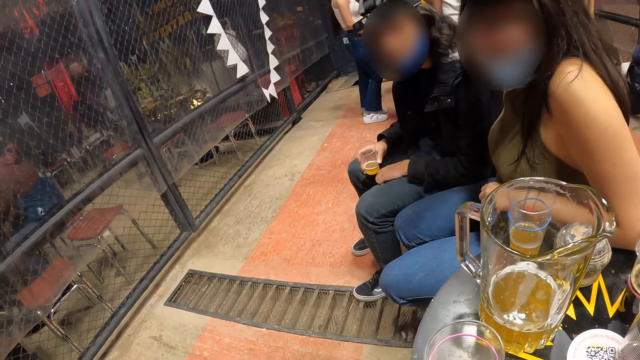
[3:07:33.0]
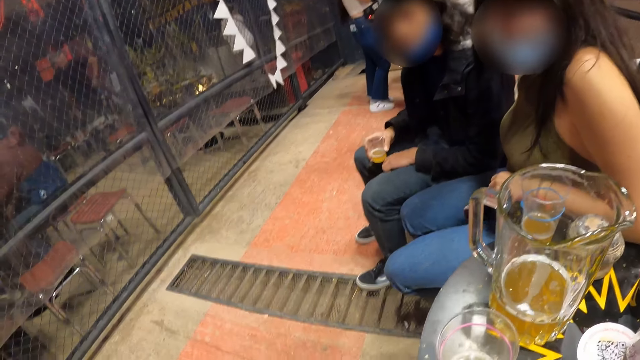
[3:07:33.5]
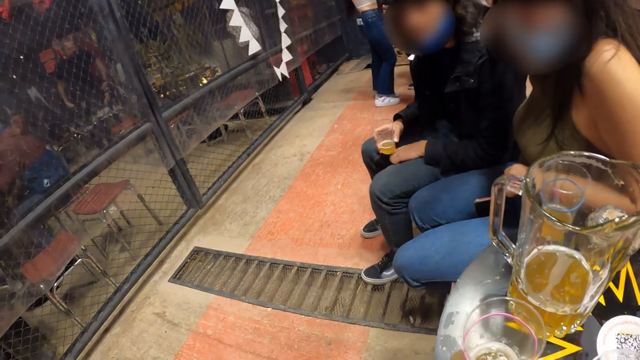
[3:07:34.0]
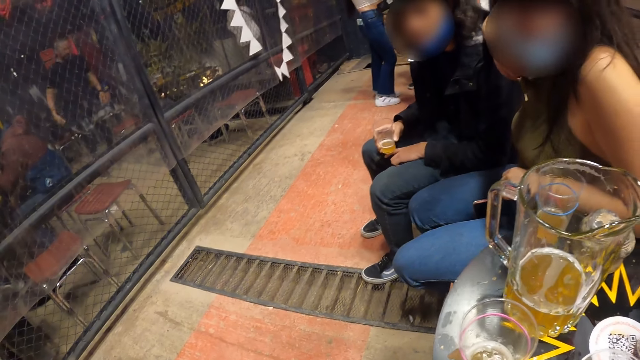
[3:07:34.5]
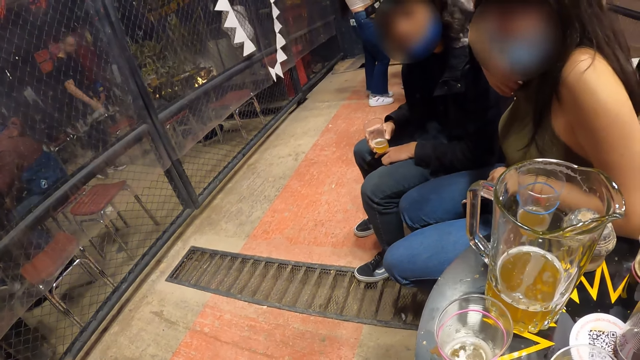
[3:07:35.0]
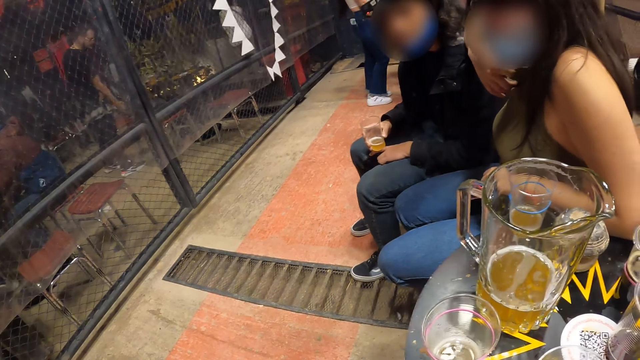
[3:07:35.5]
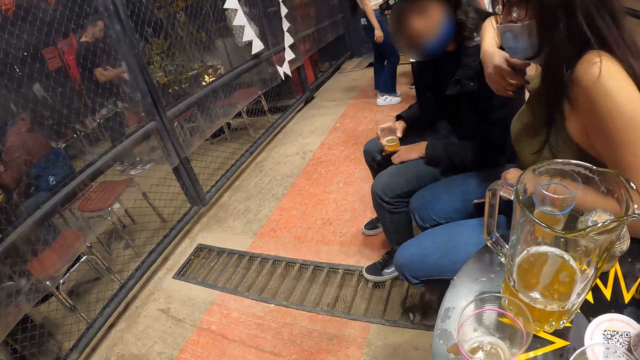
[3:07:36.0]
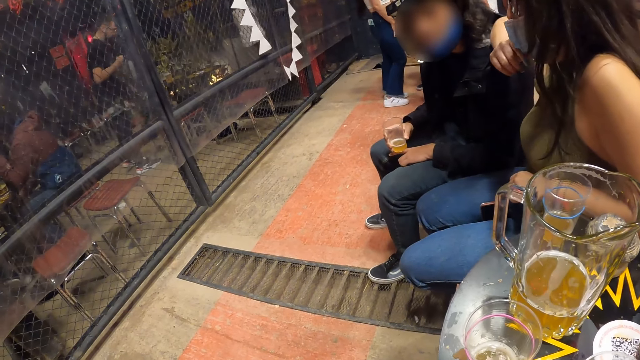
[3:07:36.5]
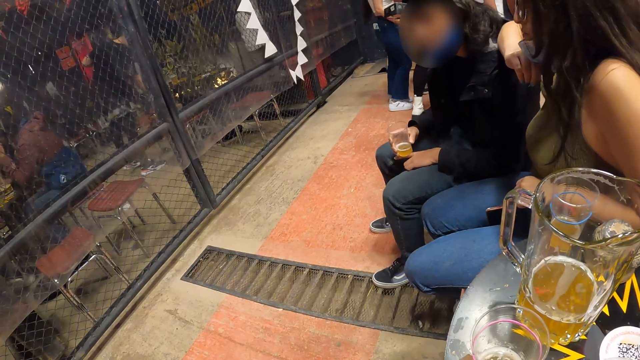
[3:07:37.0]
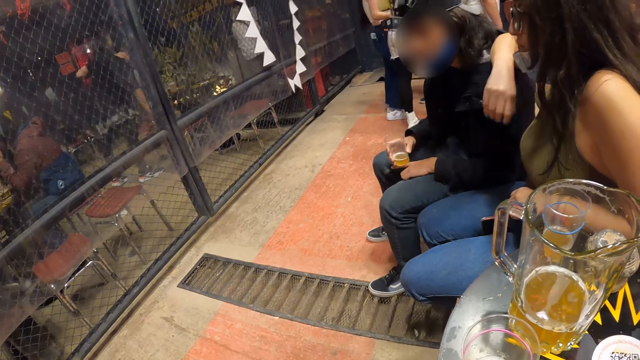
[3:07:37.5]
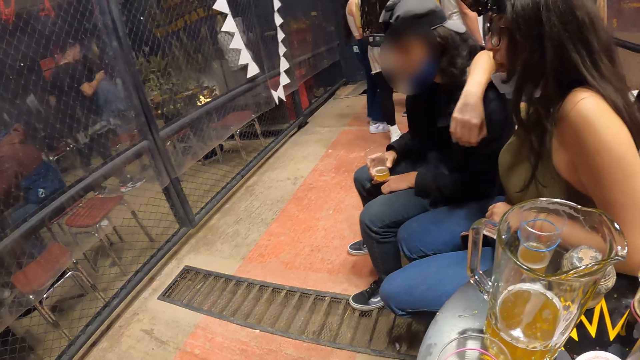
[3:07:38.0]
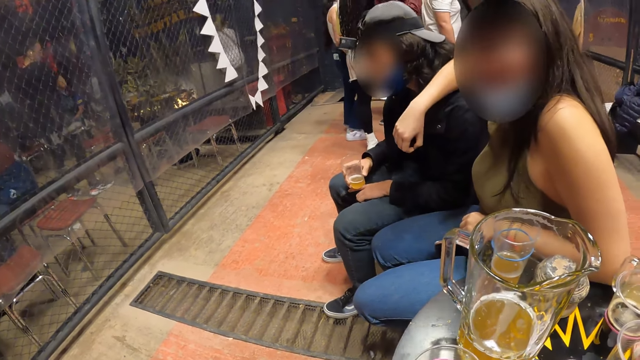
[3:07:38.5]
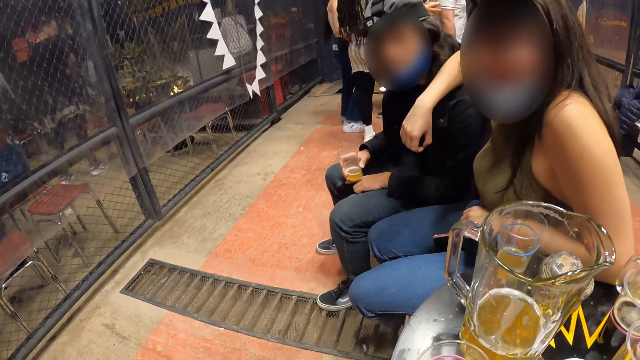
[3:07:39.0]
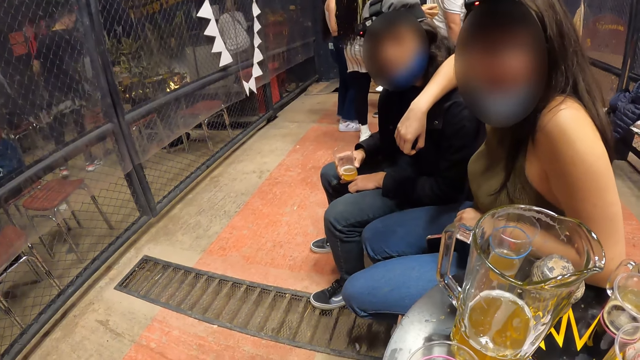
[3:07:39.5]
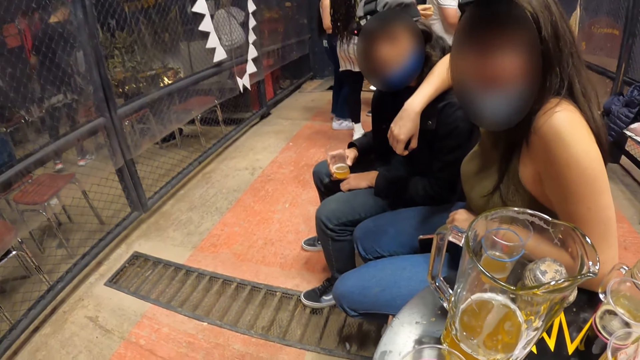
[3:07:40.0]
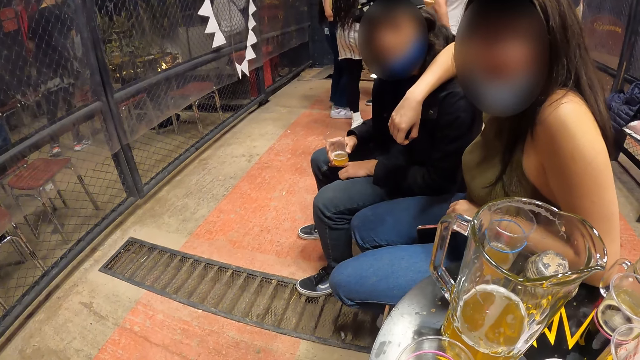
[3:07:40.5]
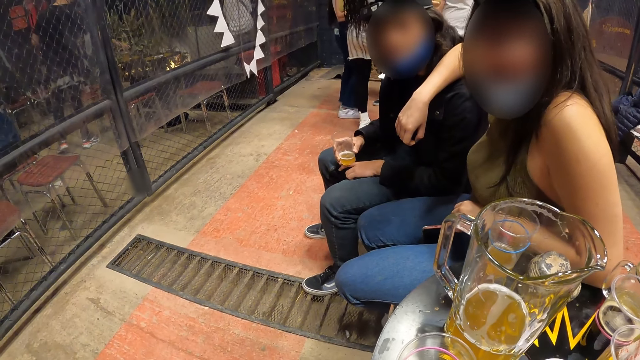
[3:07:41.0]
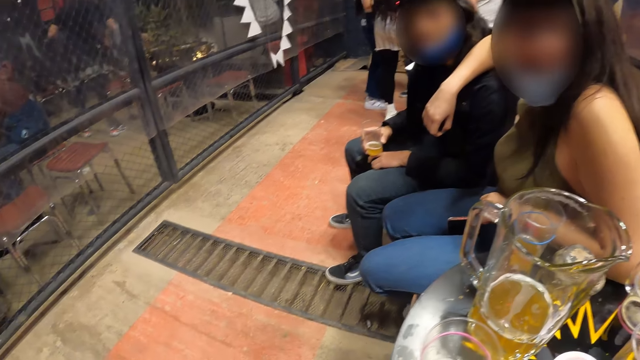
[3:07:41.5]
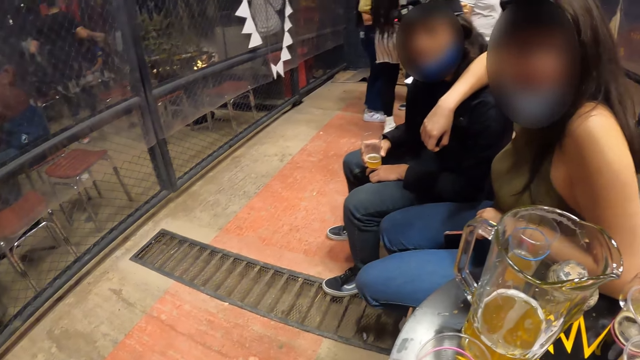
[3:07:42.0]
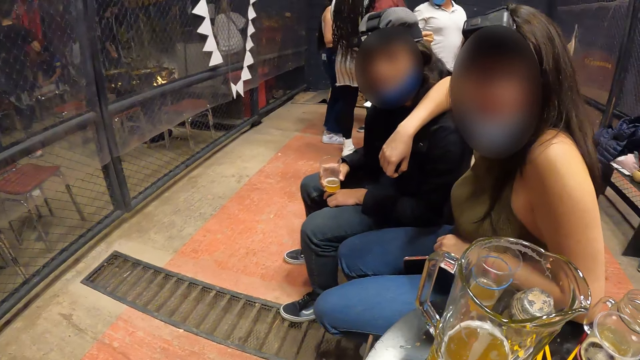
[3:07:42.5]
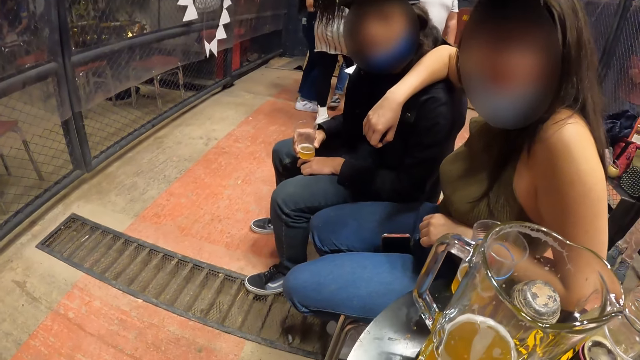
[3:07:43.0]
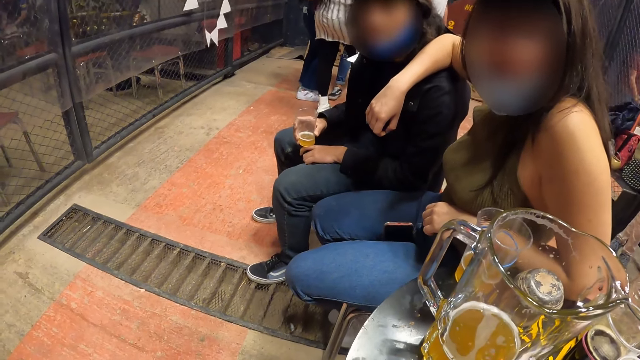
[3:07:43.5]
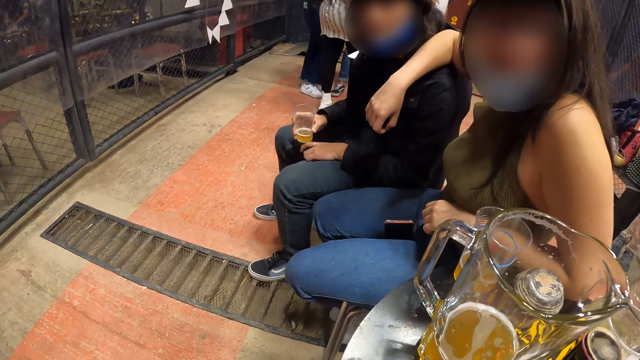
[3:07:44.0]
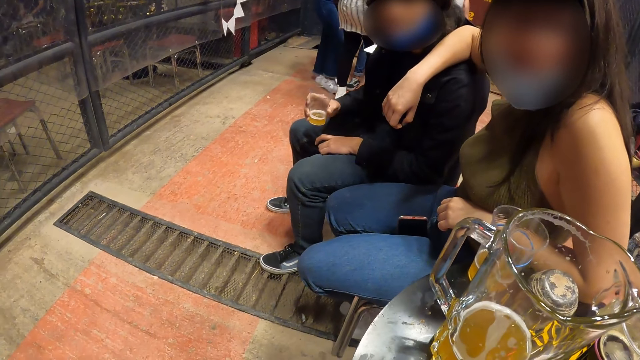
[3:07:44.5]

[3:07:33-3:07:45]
A woman touches her hair with her right hand.

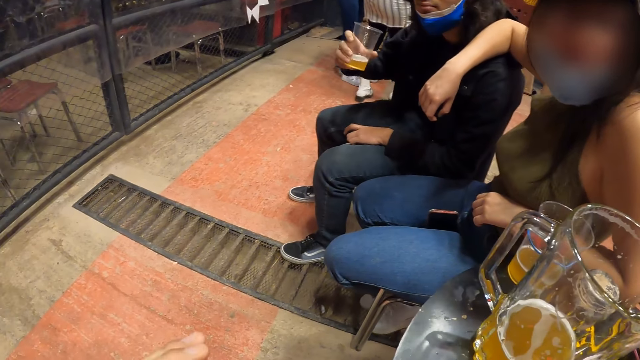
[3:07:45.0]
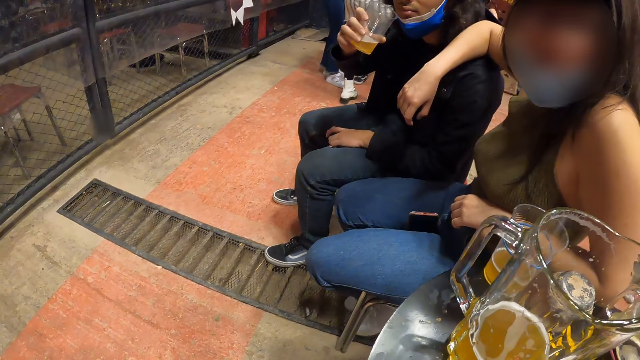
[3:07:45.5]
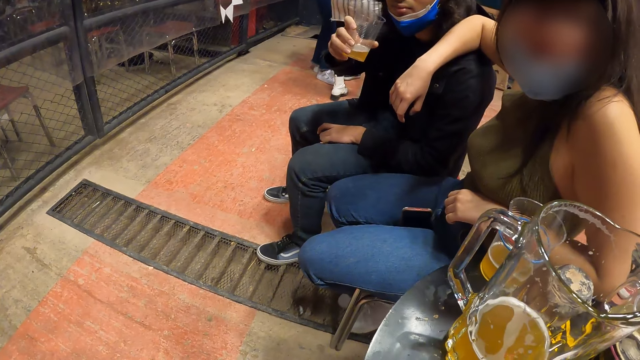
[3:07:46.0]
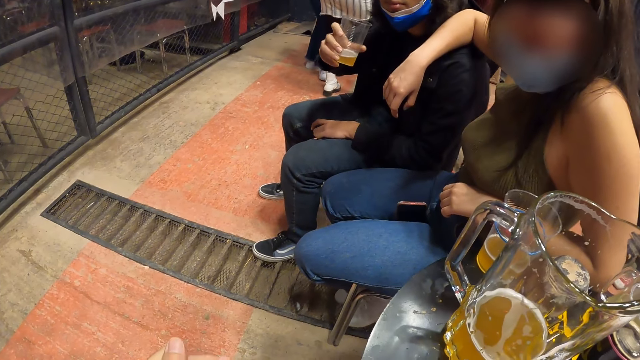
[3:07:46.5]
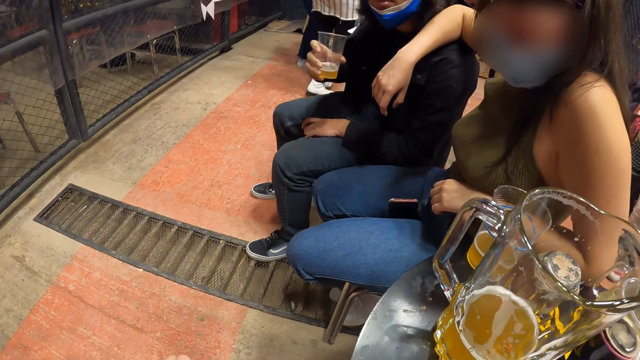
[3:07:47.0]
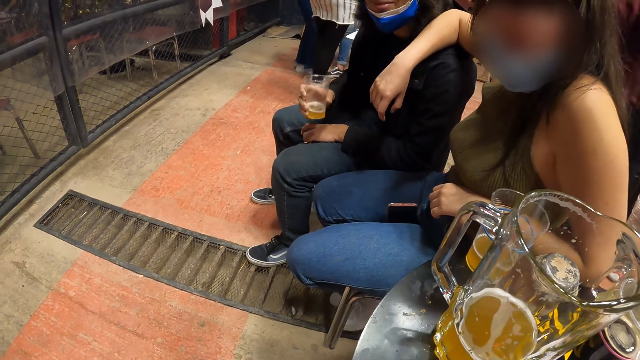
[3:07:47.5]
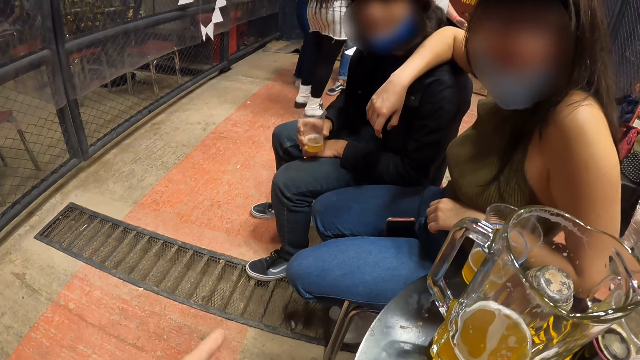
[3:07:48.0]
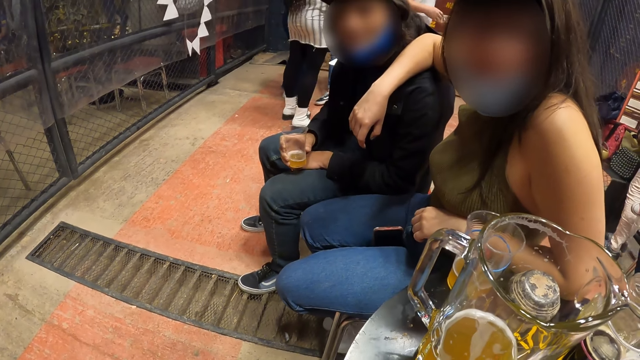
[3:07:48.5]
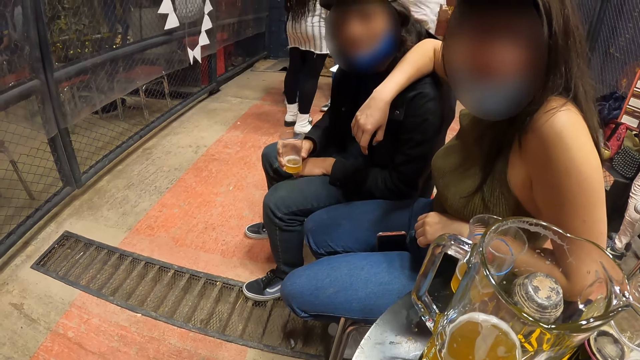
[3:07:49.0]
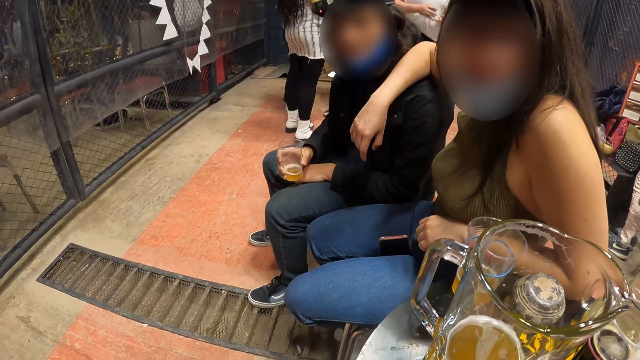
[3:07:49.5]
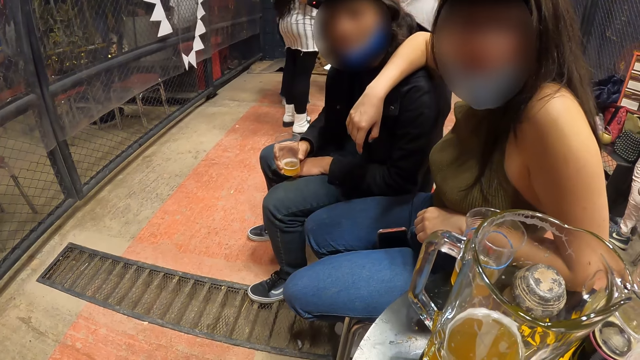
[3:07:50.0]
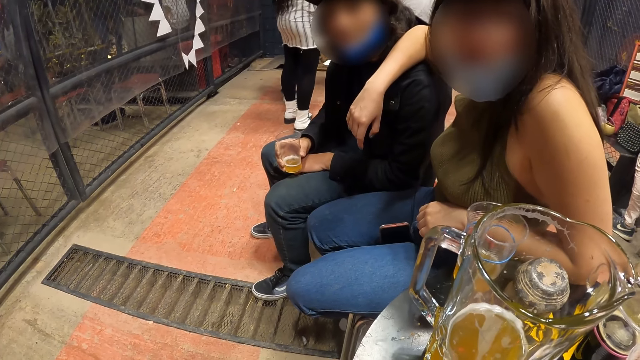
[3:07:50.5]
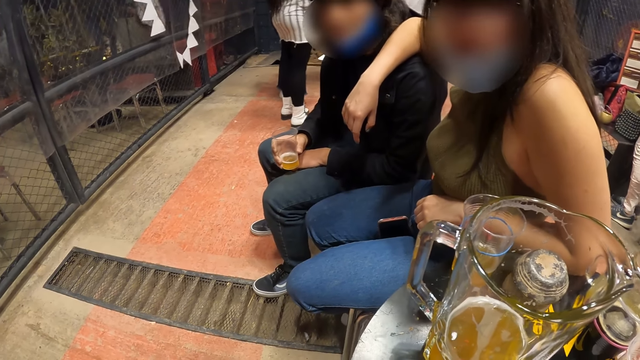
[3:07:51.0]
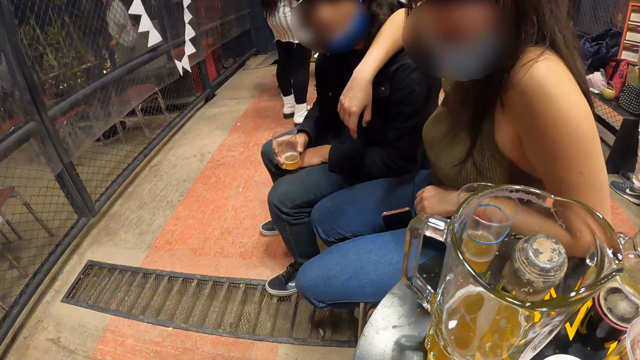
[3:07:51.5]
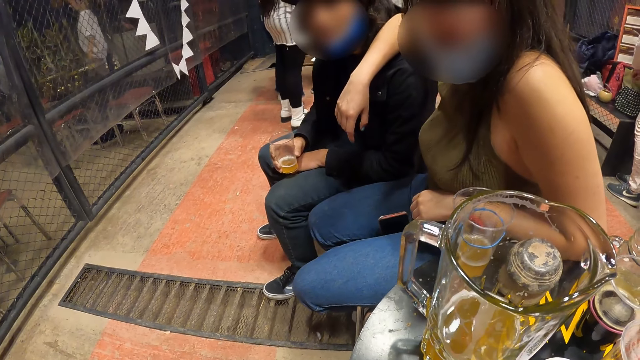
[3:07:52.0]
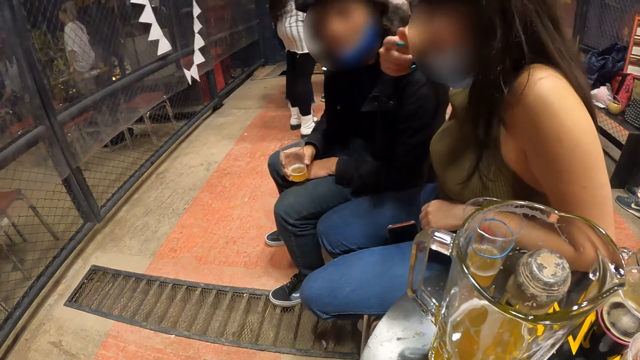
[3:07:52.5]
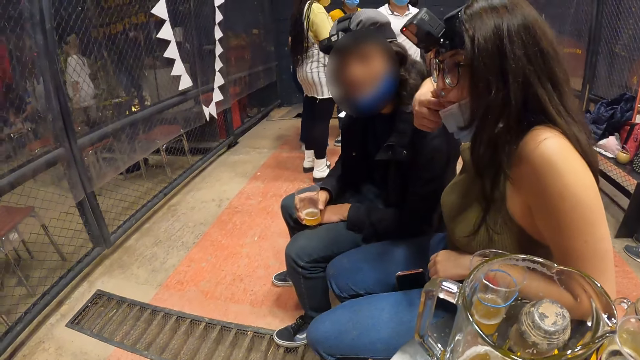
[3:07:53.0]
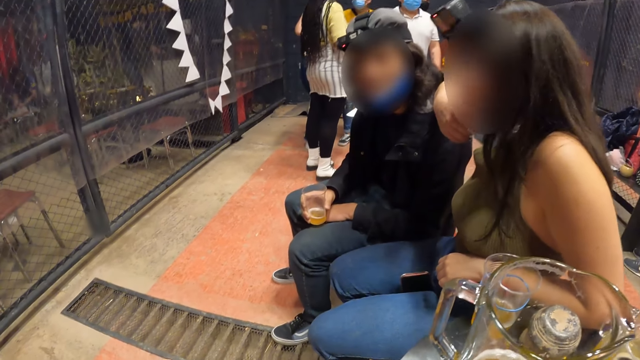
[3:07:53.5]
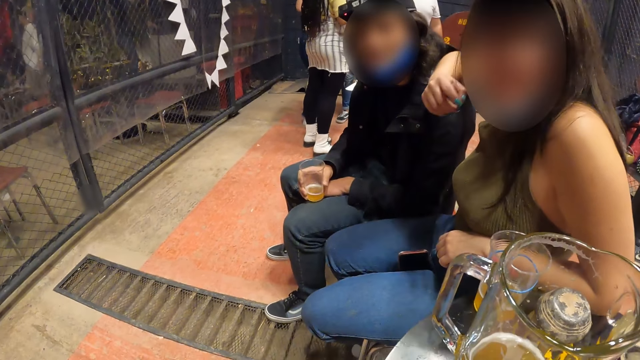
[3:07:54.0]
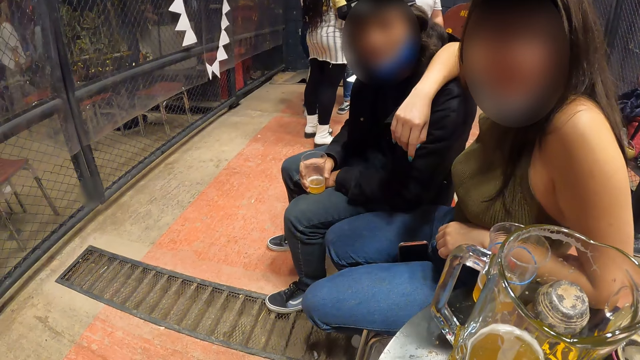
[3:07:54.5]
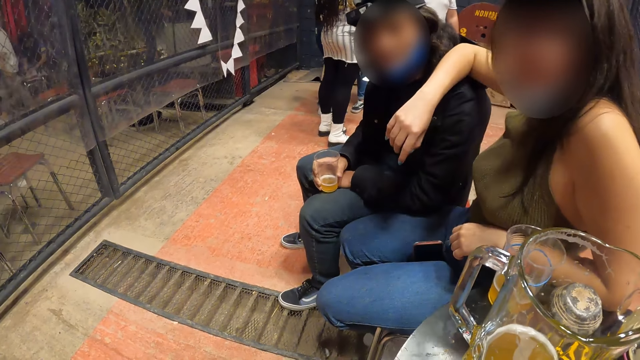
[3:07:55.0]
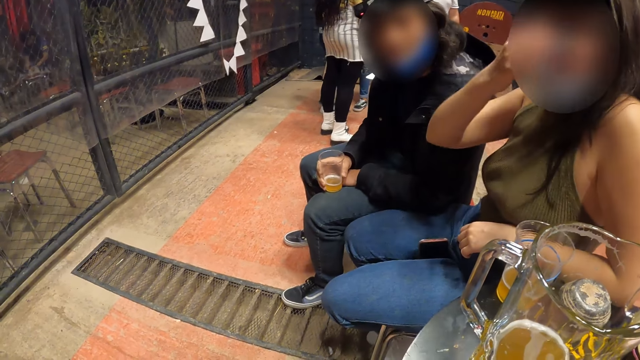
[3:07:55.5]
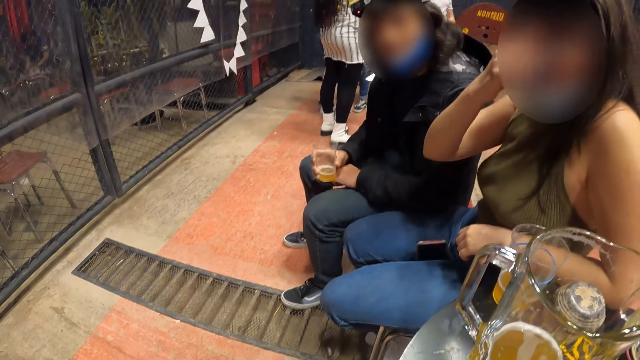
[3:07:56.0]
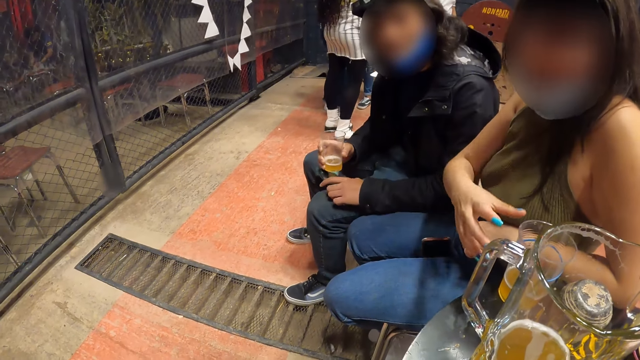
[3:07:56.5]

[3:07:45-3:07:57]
A woman lowers her nose mask with her right hand.
